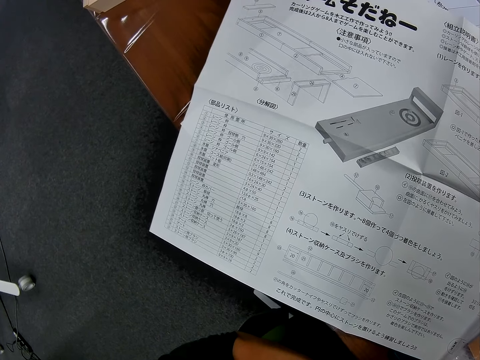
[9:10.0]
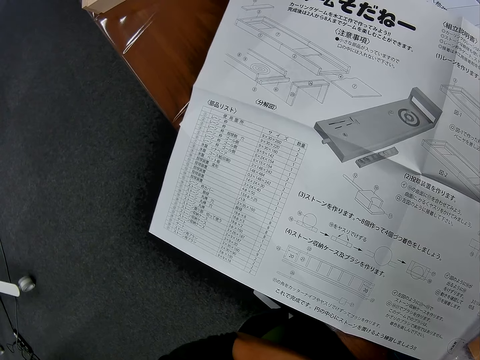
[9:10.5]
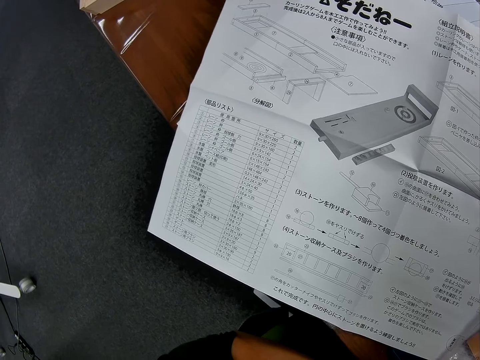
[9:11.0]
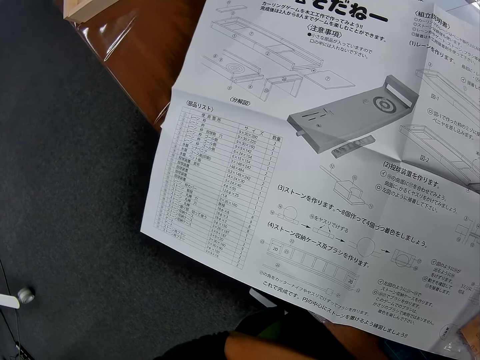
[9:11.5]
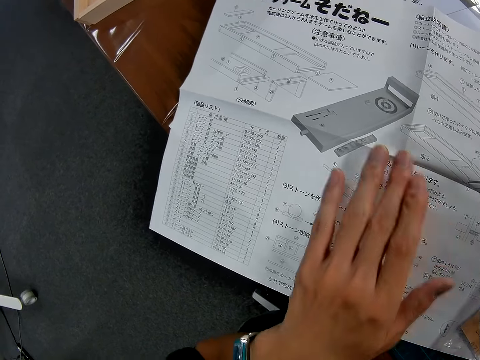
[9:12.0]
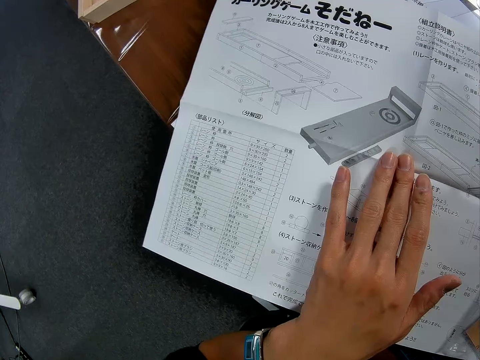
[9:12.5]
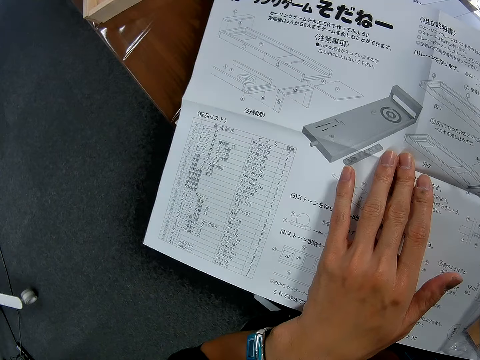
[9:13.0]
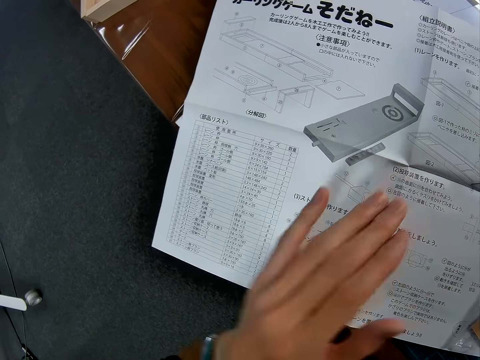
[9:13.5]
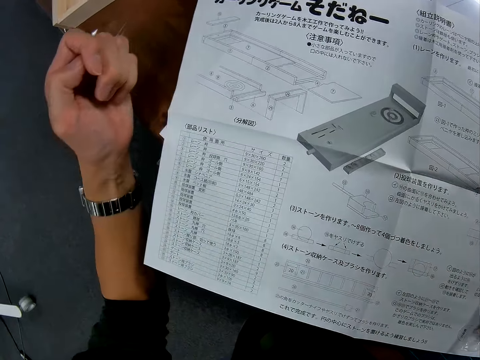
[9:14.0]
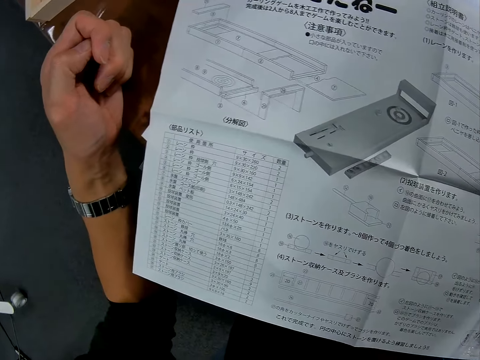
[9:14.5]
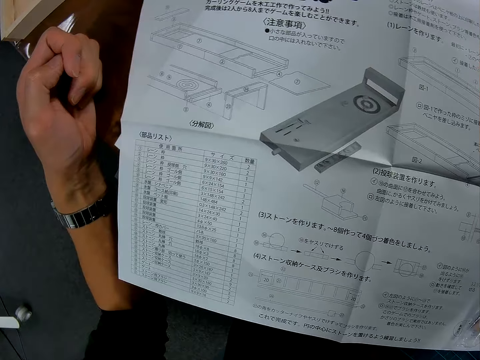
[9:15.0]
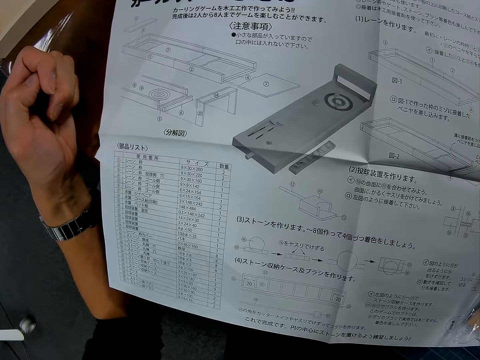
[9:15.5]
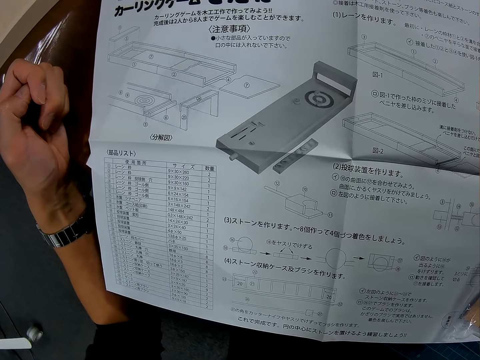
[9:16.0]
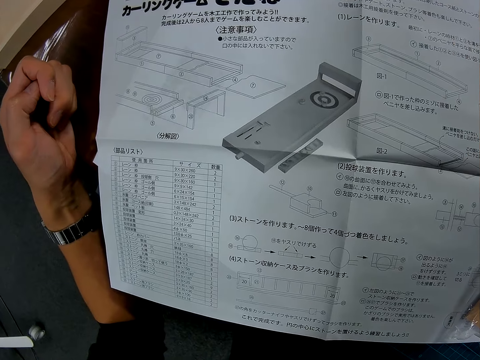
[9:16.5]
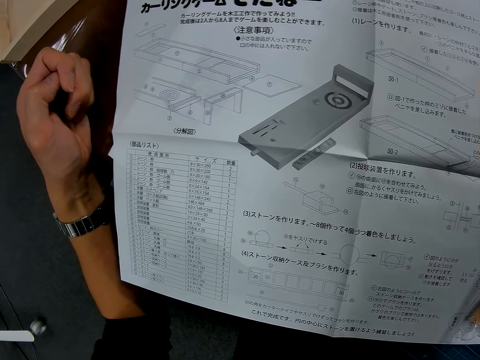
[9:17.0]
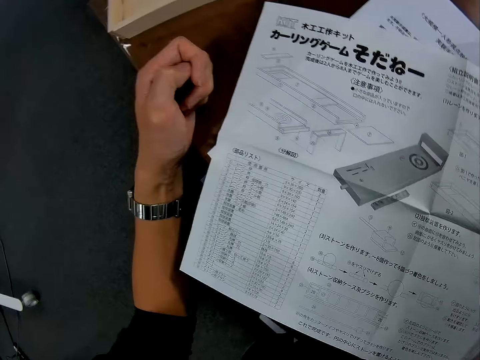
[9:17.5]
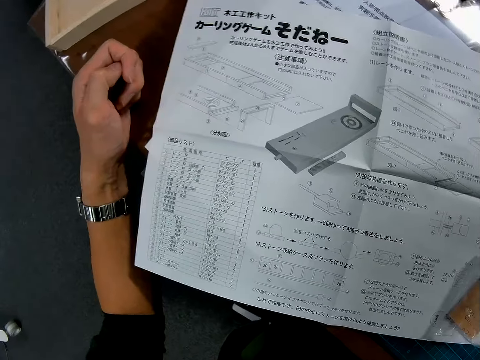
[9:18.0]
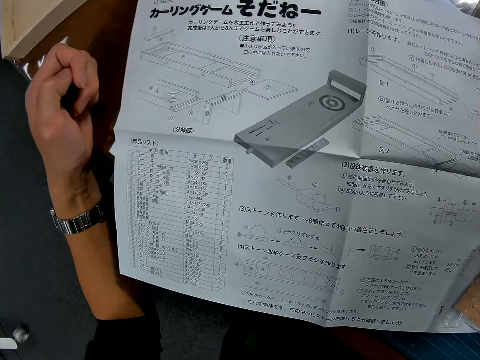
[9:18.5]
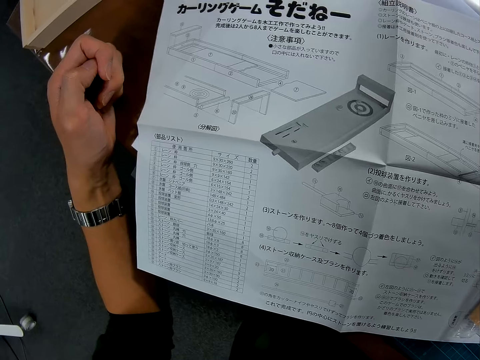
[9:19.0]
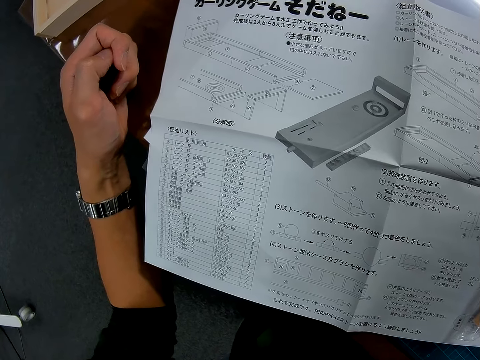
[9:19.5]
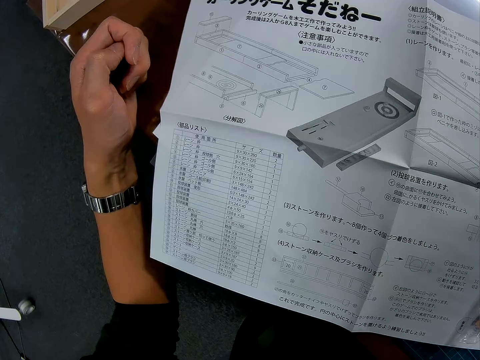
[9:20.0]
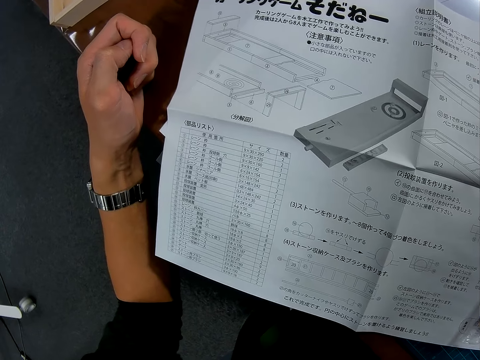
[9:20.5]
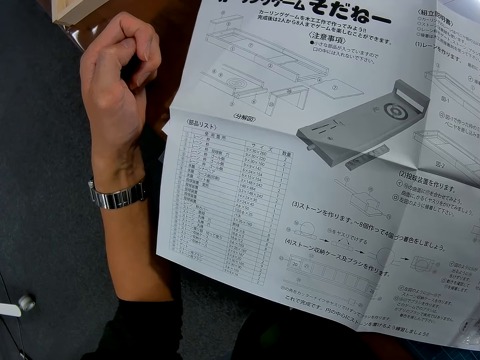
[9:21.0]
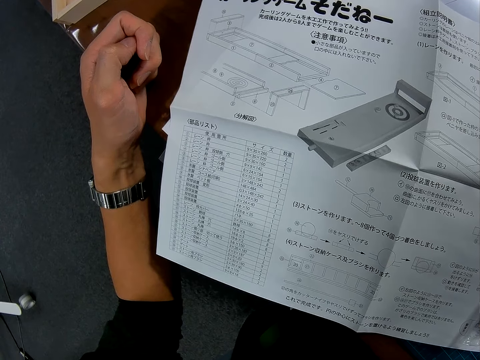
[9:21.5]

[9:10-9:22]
The camera wearer touches the instruction manual with his left hand. He holds a piece of paper on the table. He removes his left hand from the instruction manual and puts his left hand on the table. He looks at the paper.

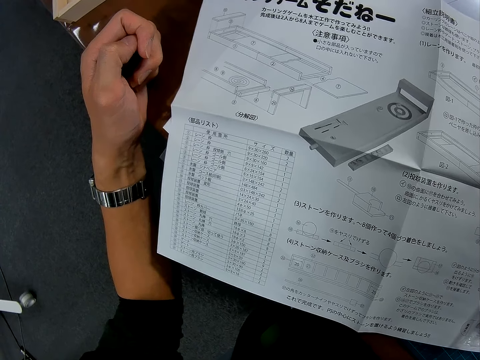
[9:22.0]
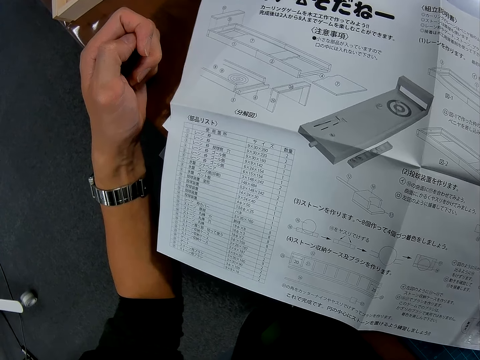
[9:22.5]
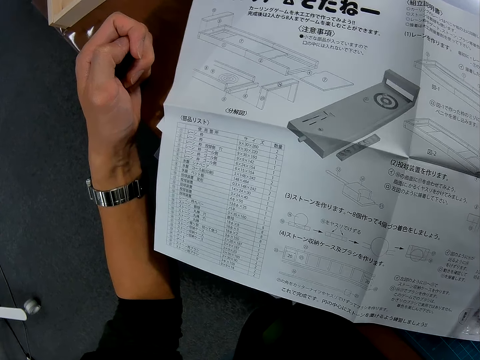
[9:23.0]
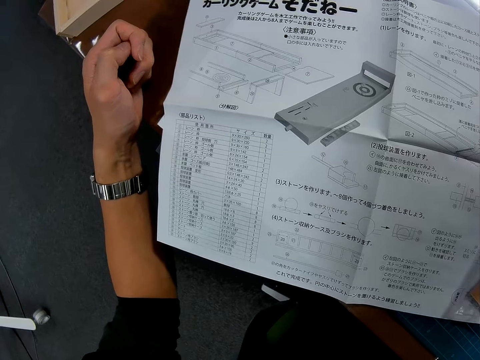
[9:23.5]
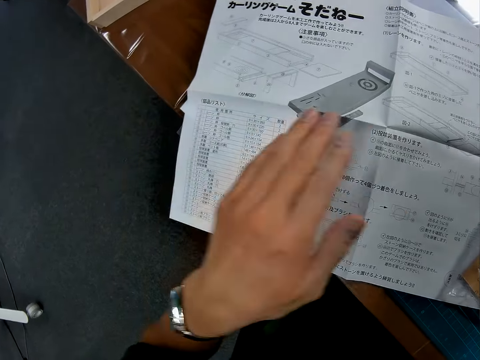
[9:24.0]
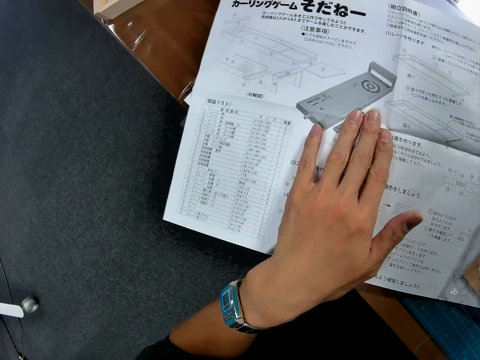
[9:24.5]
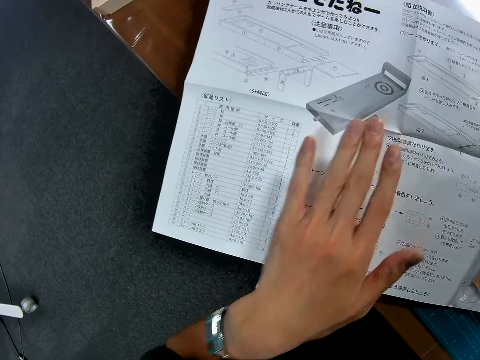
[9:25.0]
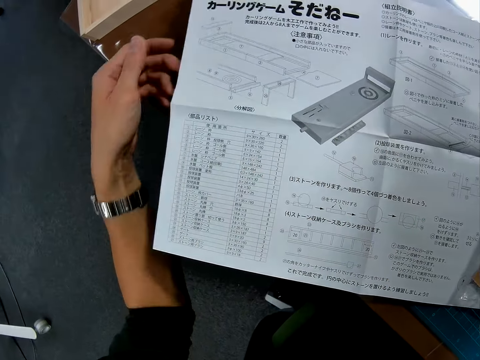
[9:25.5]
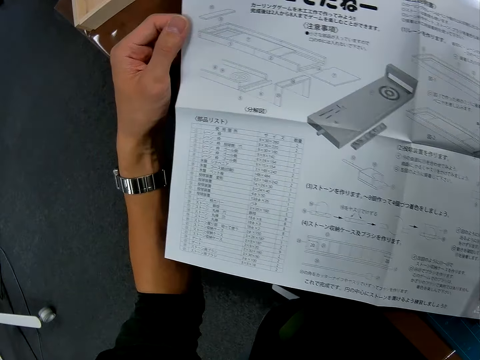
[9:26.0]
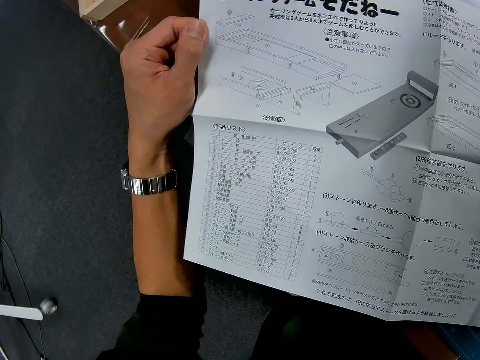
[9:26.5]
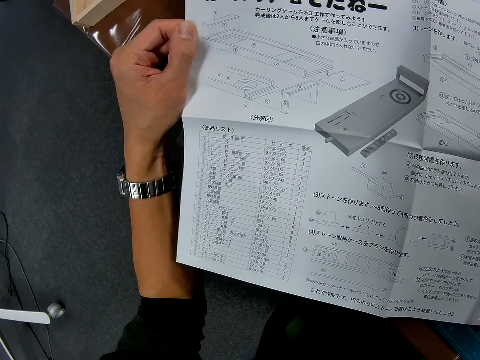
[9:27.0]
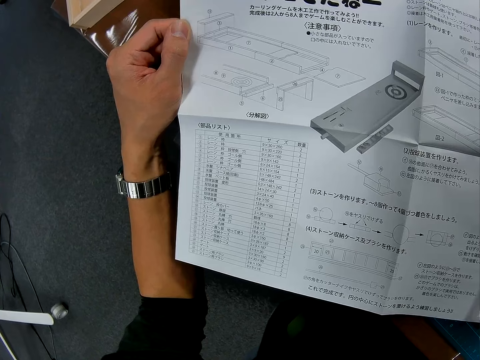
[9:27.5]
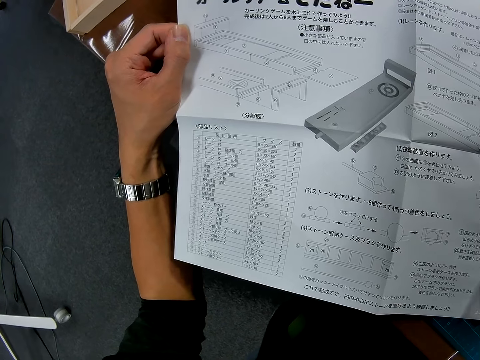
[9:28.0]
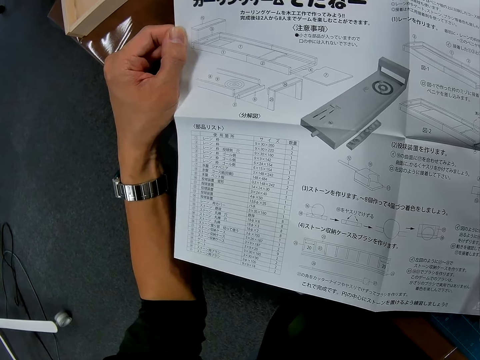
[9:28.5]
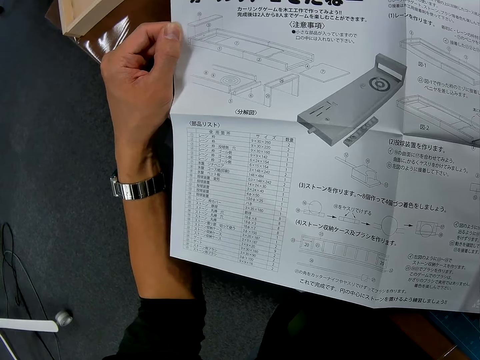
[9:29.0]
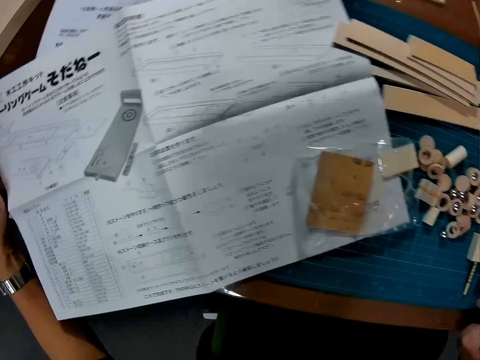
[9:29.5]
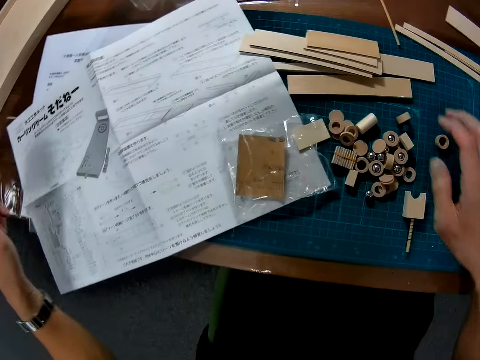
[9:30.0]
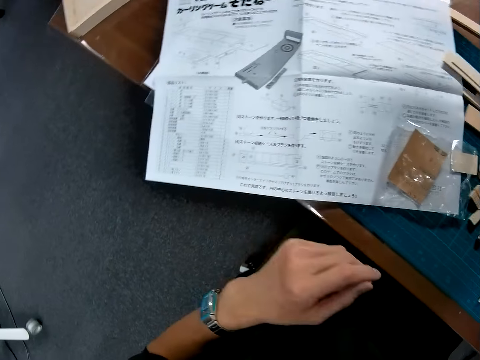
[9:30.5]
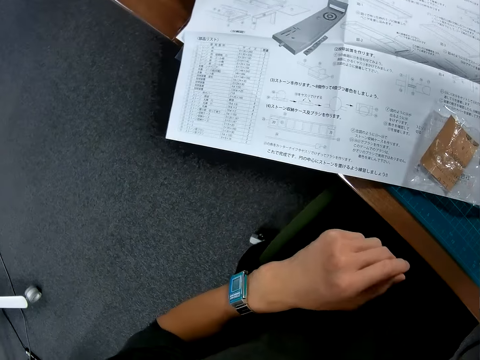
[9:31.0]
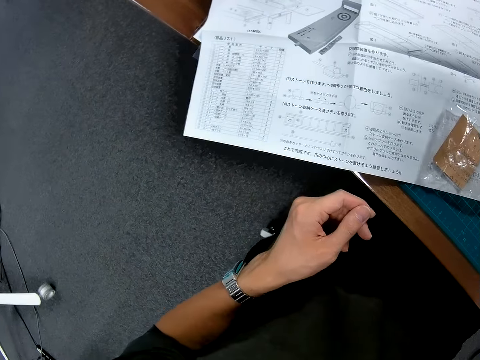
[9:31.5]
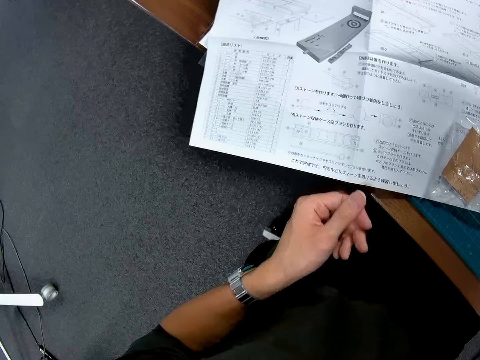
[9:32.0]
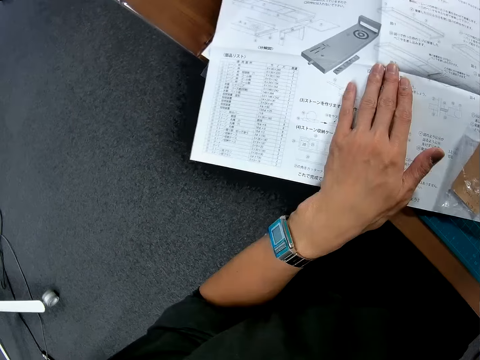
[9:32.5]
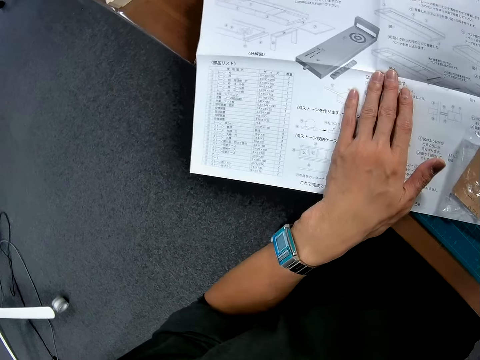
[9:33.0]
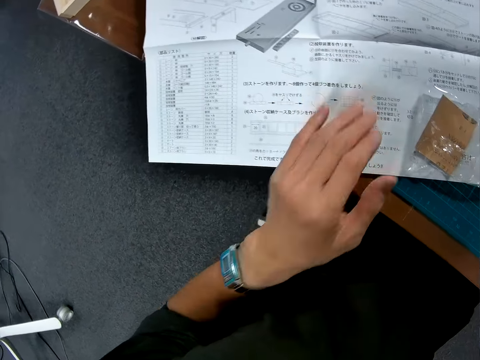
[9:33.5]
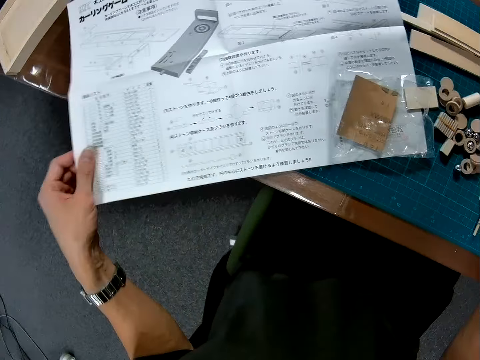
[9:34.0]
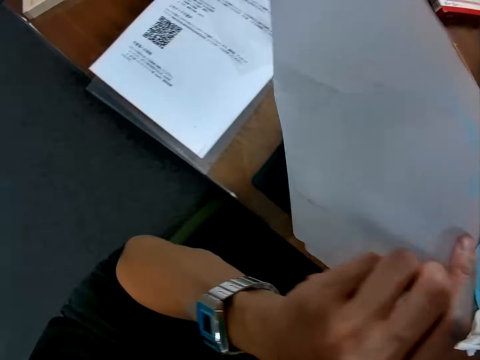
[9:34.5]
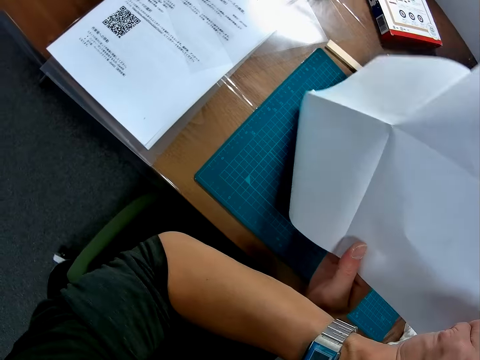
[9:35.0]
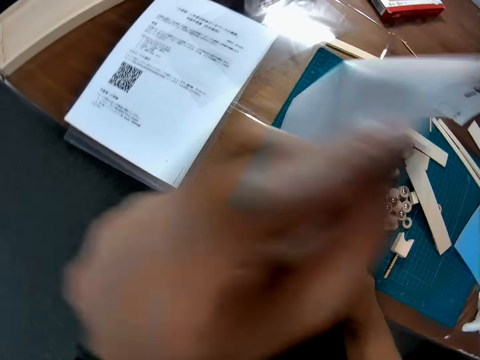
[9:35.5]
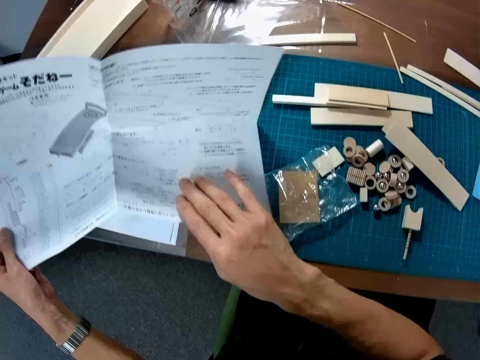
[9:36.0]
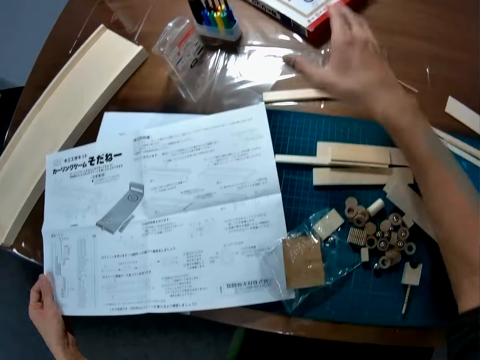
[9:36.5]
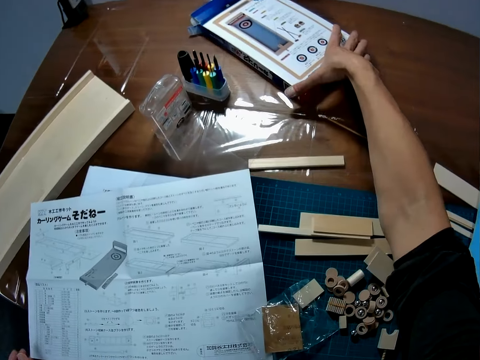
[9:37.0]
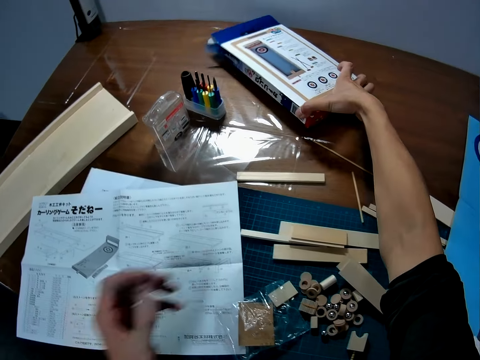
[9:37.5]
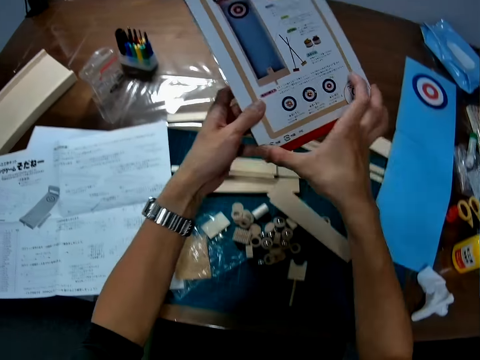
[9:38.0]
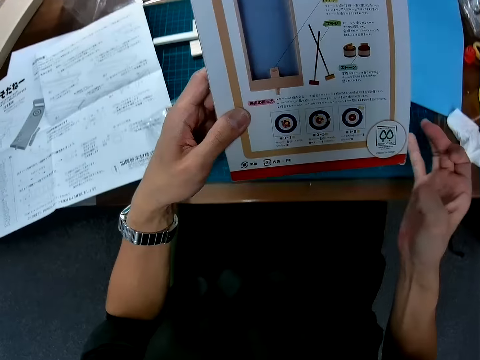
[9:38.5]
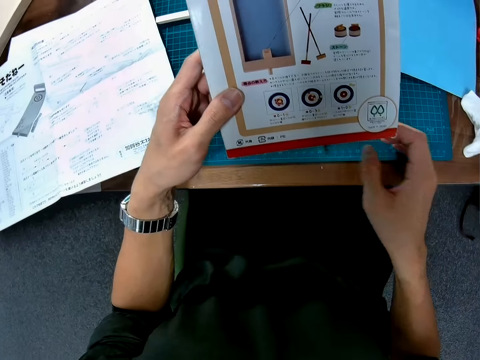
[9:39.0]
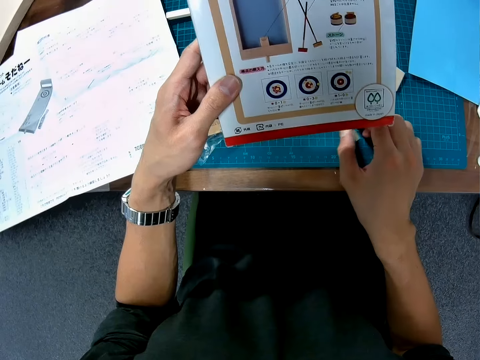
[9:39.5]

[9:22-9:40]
The camera wearer places his hand on the paper on the table. He lifts his hand from the paper, places his hand on the table, holds the paper and looks at the paper. He places his hand on the pieces of wood. He places his hand on the paper on the table. He lifts his hand from the paper and holds the paper. He raises the paper on the table. He turns the paper. He places the paper on the mat. He picks up a carton from the table. He looks at the carton.
